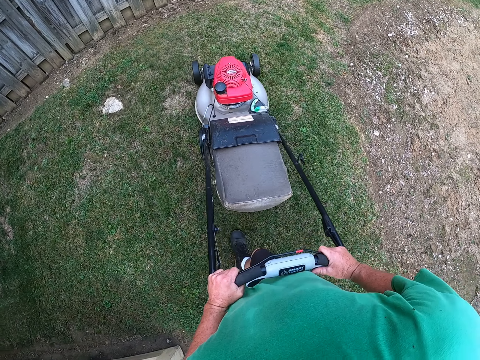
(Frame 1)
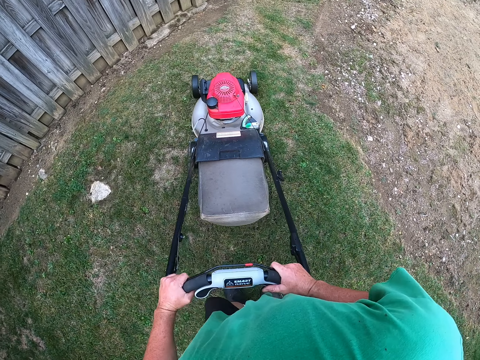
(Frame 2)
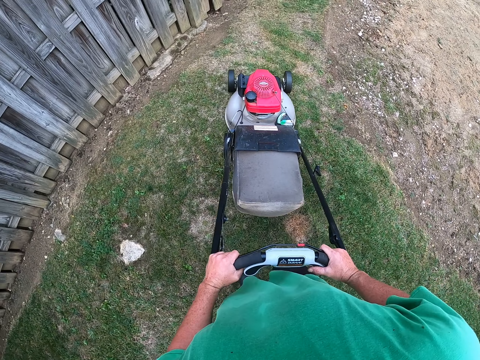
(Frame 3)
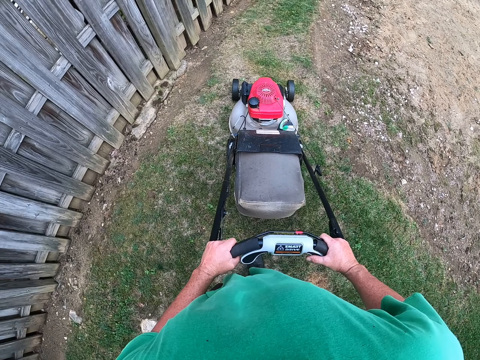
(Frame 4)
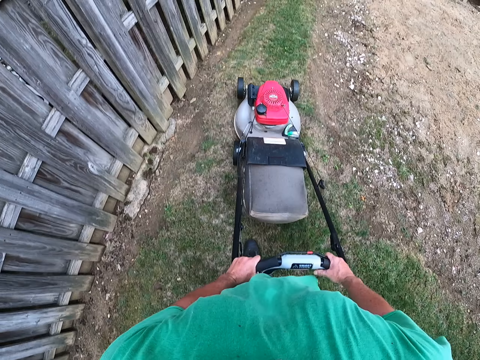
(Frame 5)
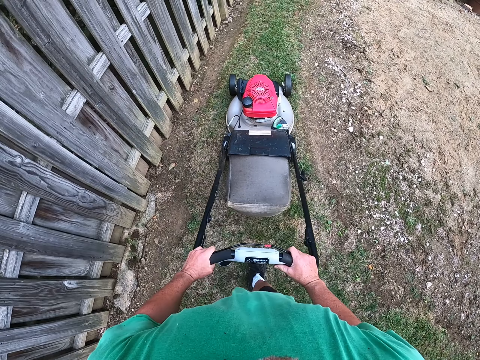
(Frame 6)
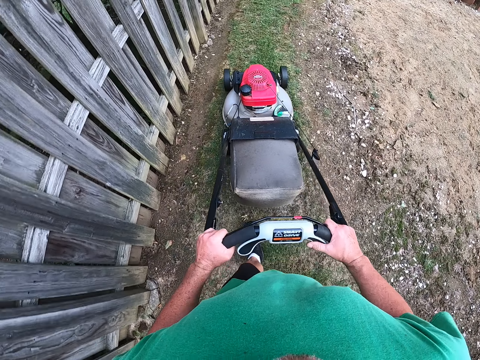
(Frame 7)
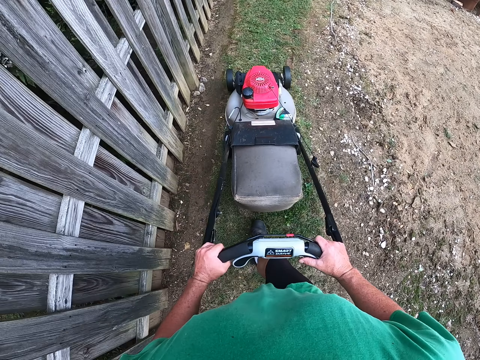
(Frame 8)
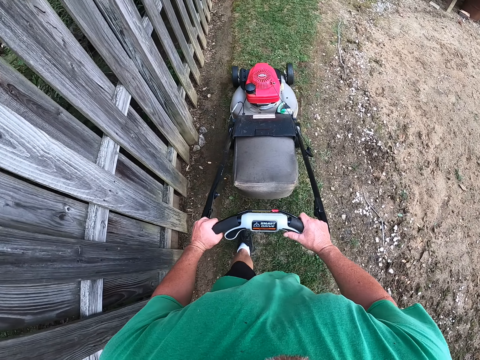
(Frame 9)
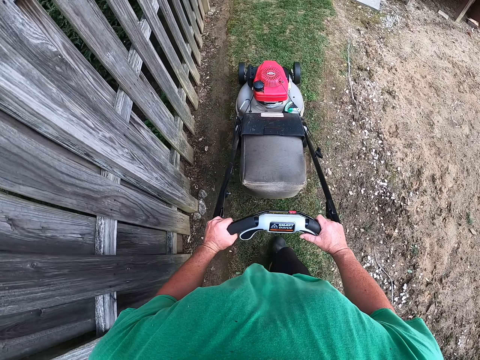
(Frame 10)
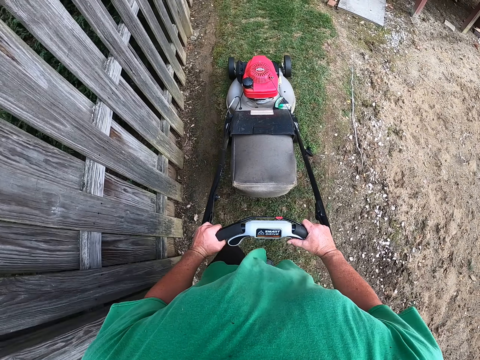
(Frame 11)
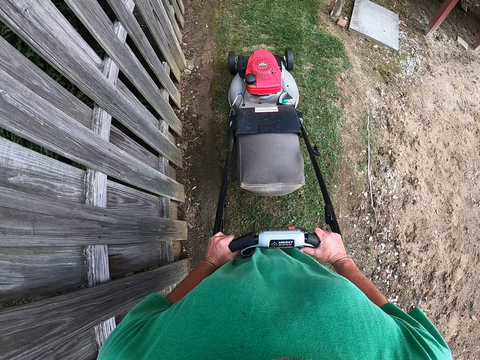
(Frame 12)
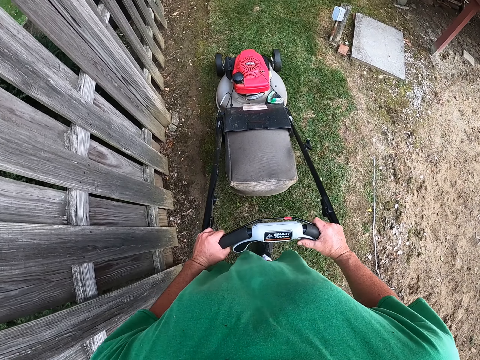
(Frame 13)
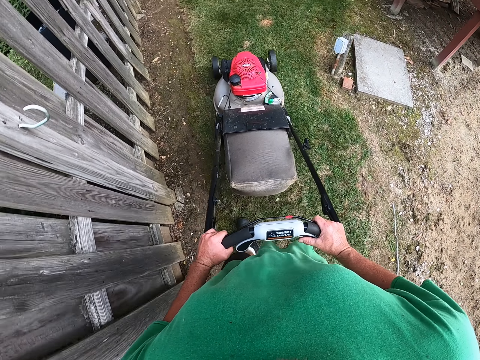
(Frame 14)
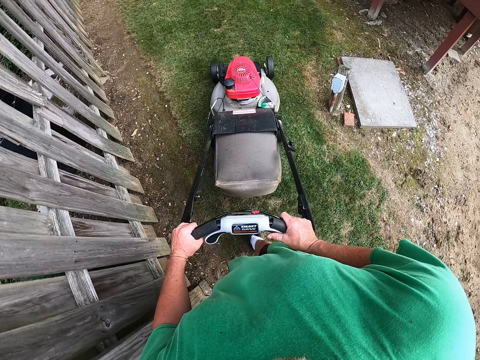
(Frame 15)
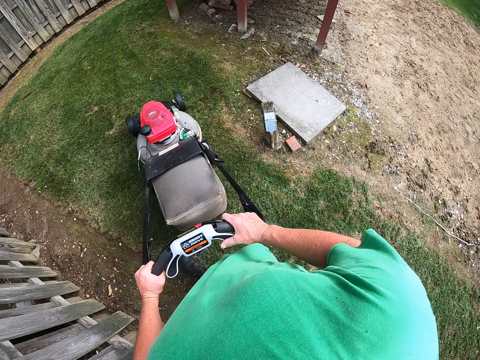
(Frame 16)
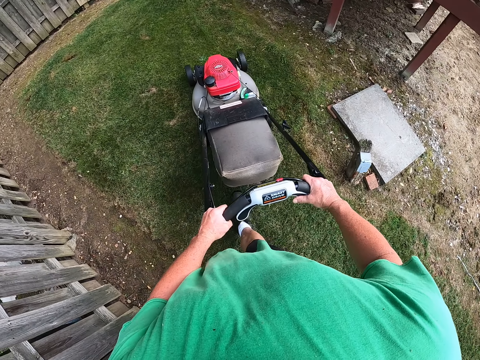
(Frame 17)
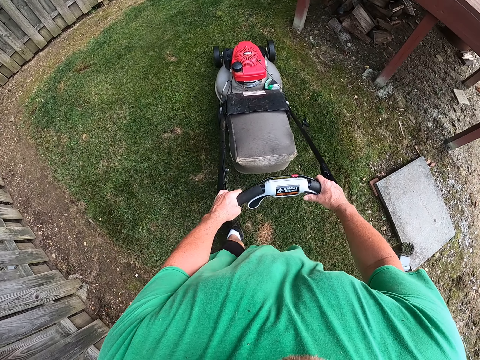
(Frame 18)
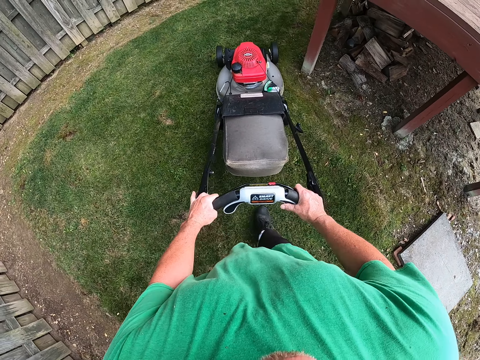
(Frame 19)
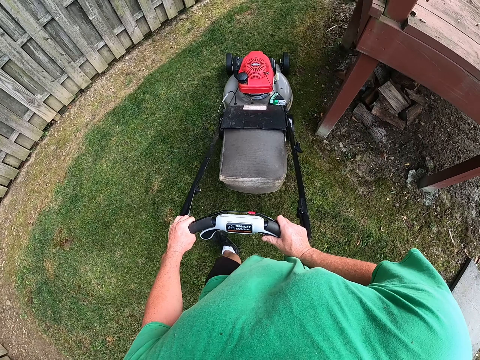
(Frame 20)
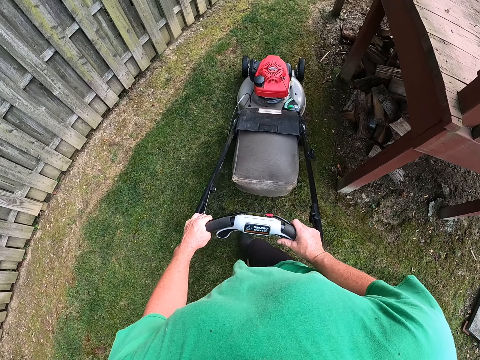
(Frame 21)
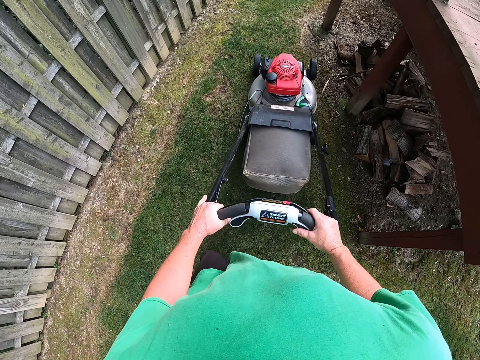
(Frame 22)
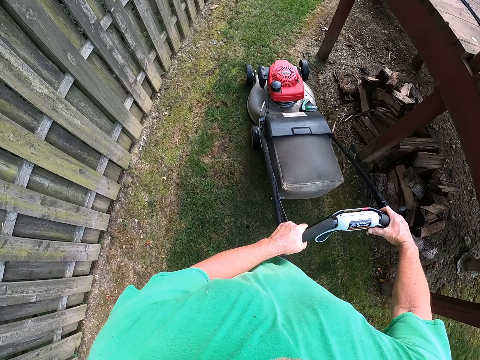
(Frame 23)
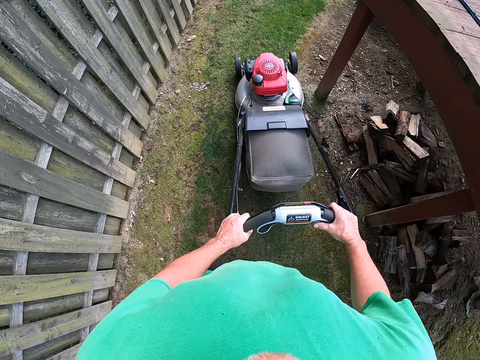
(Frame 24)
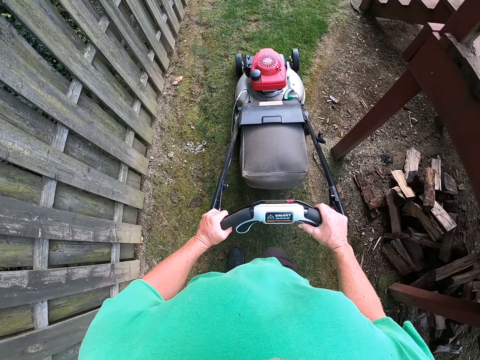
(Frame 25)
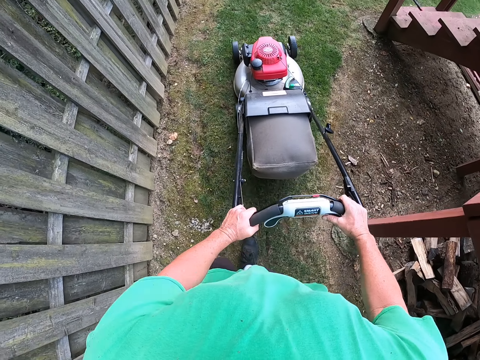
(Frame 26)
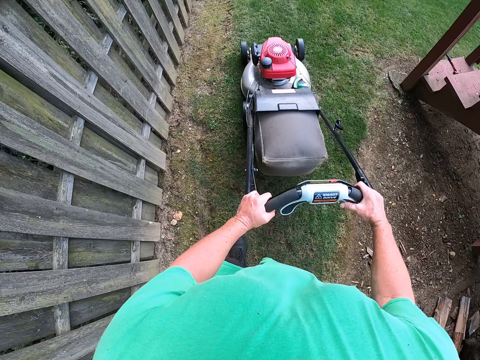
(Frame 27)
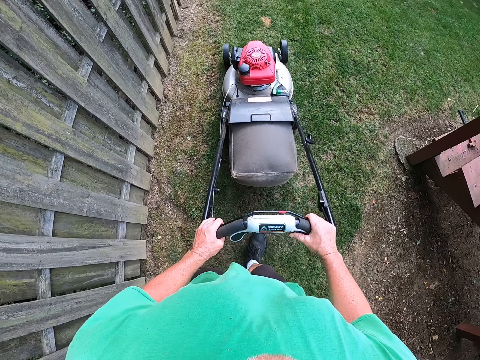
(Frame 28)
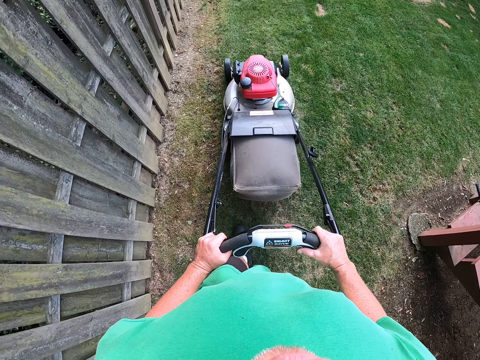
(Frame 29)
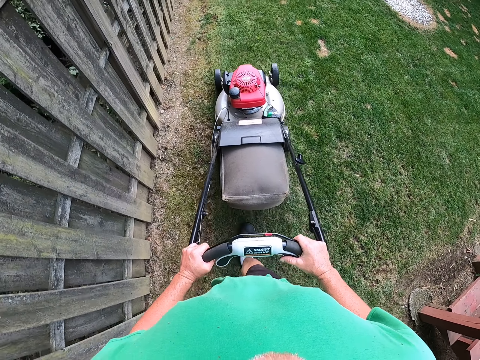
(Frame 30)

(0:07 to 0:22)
The camera wearer restarts a lawn mower machine. They cut the grass with the lawn mower machine. They turn the lawn mower. They cut the grass with the lawn mower.

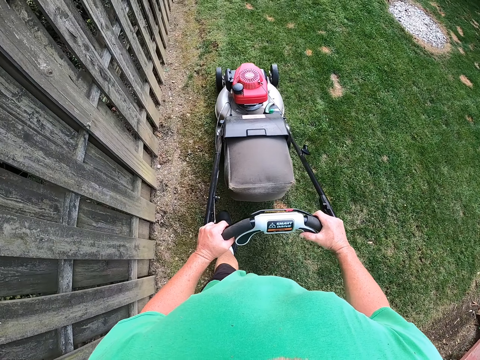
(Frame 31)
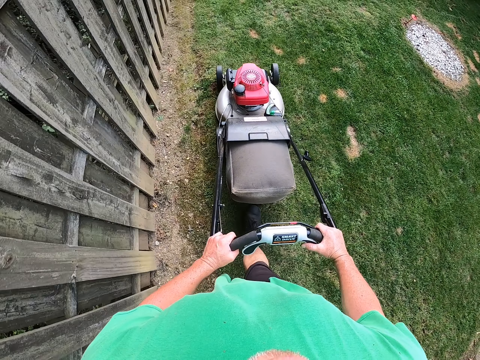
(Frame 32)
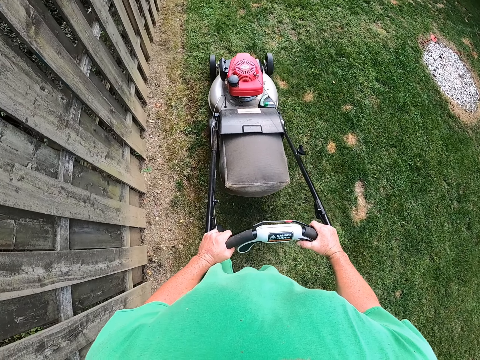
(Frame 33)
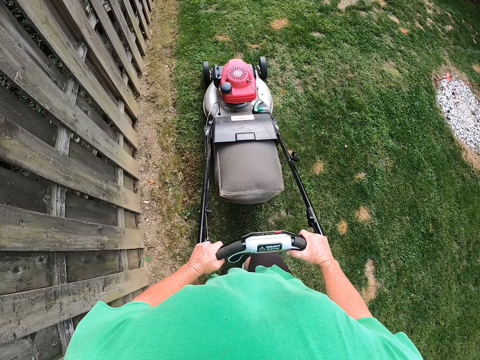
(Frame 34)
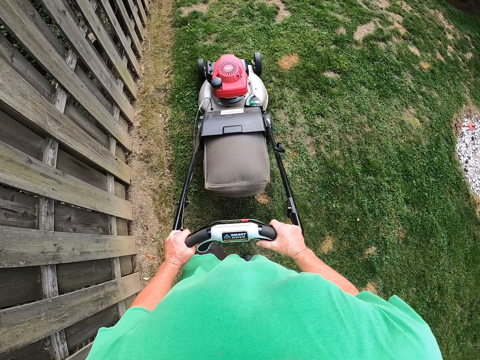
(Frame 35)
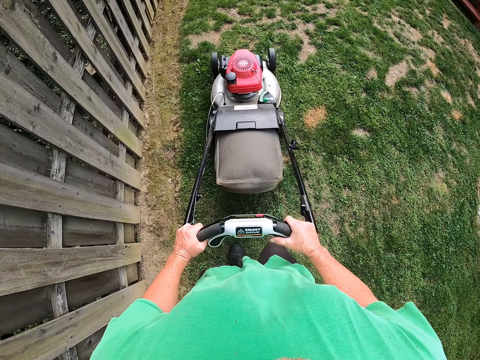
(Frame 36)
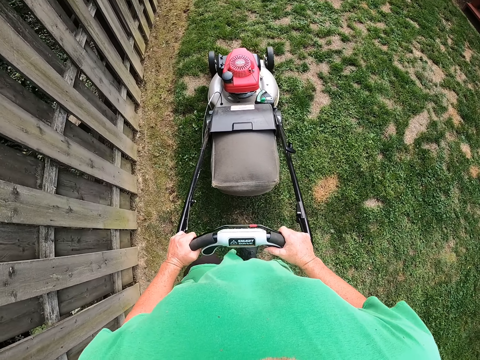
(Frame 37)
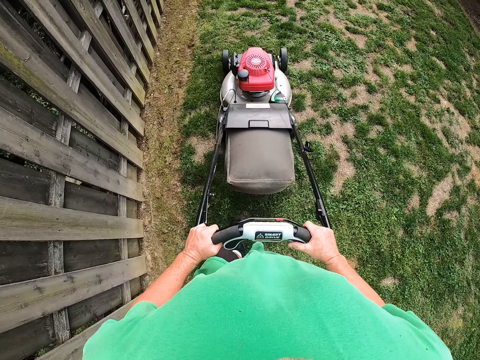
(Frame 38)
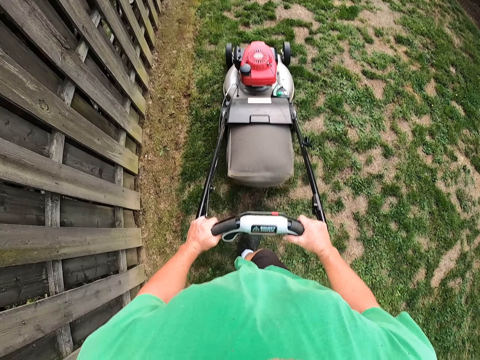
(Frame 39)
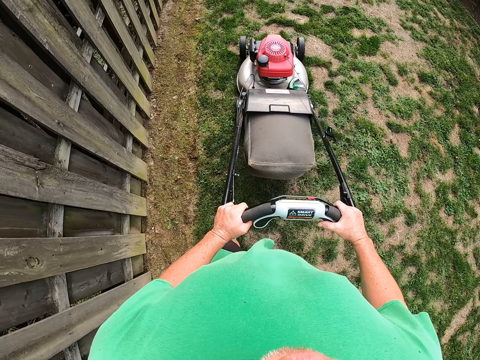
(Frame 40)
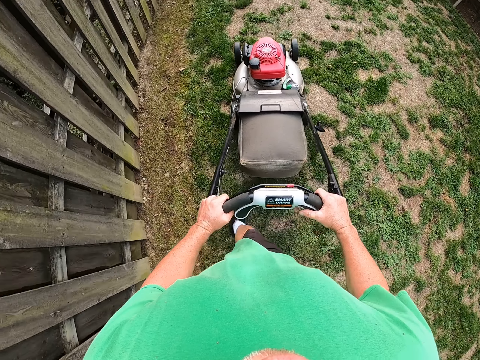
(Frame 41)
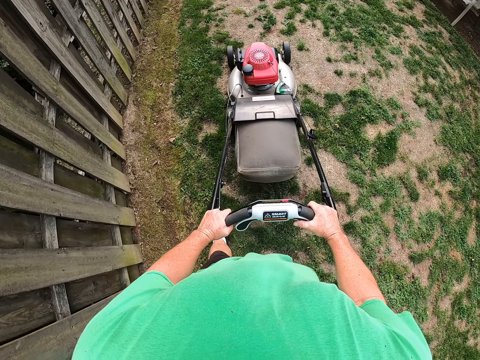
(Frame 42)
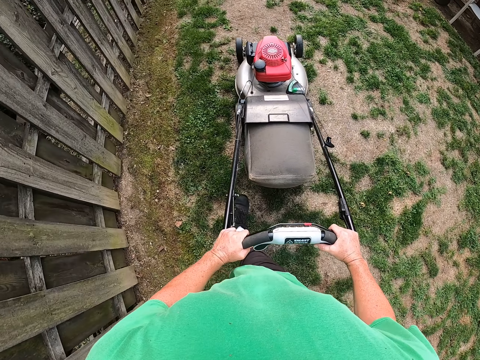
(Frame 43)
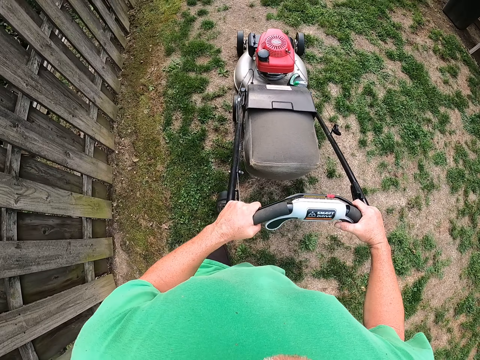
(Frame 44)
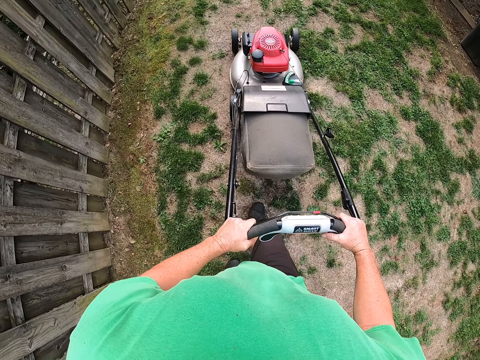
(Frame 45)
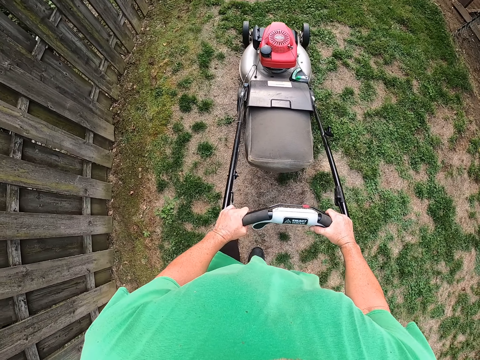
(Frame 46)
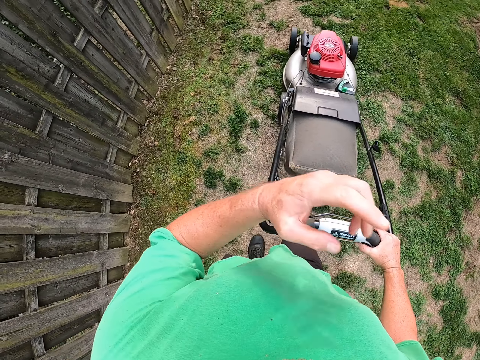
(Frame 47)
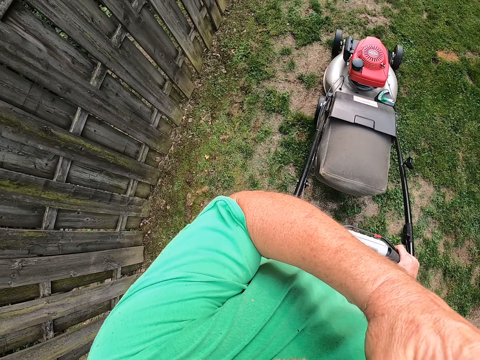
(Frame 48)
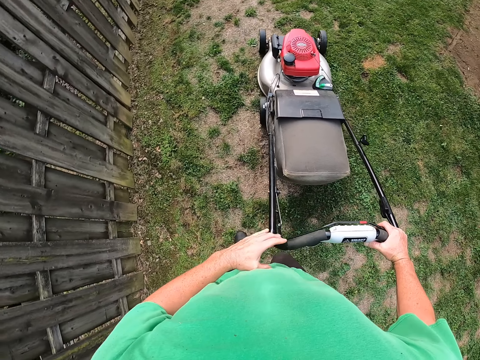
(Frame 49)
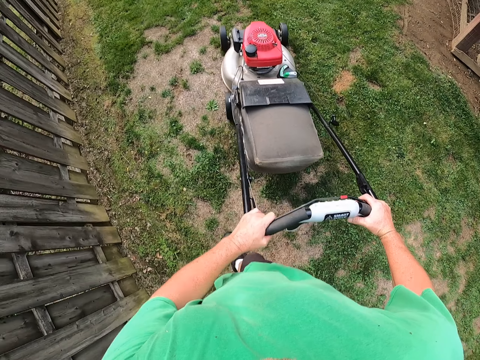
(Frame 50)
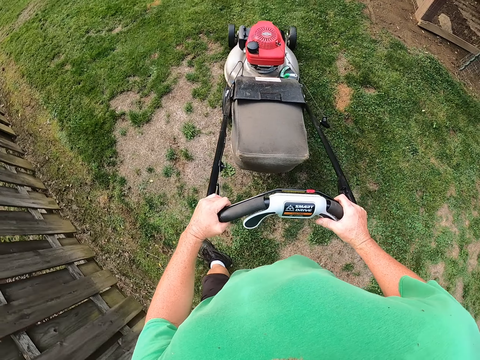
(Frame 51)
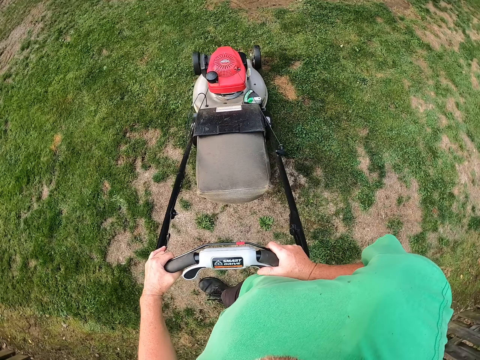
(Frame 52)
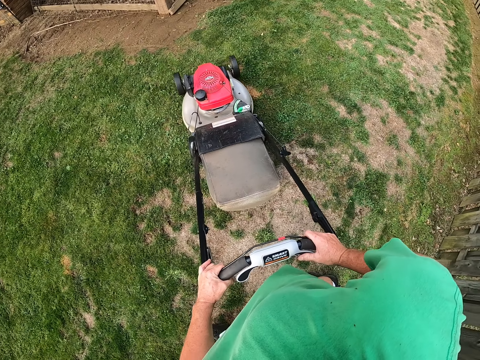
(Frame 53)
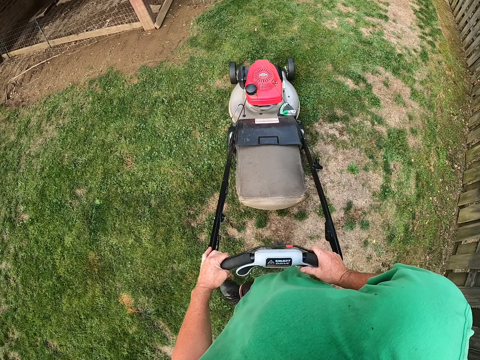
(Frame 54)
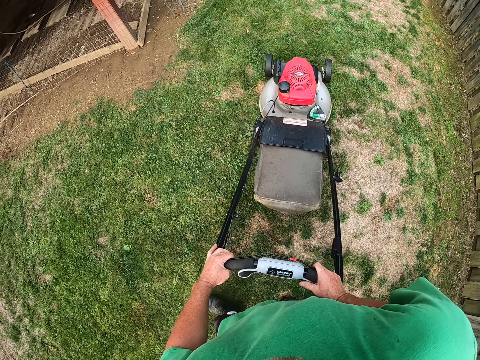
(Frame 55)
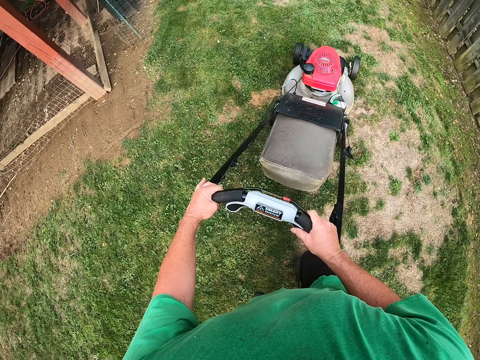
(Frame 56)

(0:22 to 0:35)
The camera wearer takes a U turn with the lawn mower.
